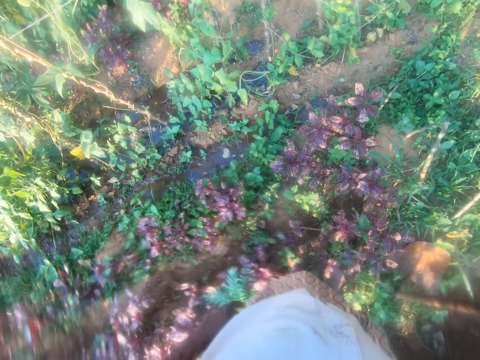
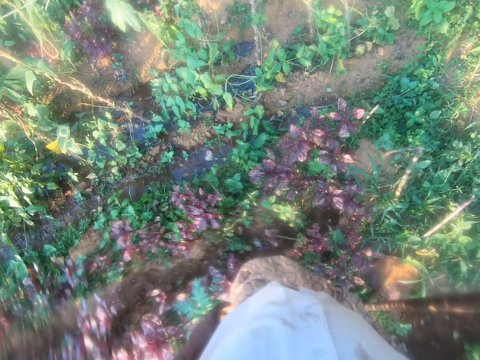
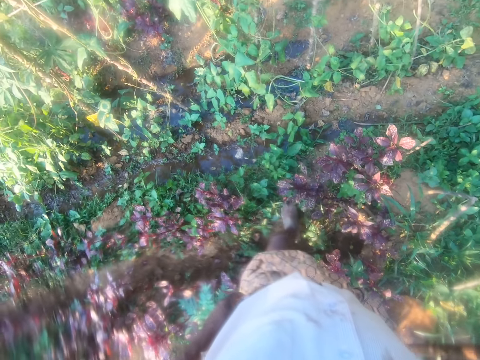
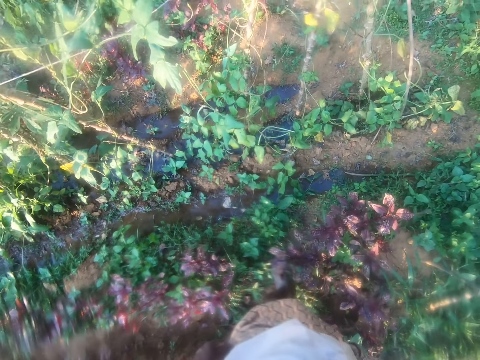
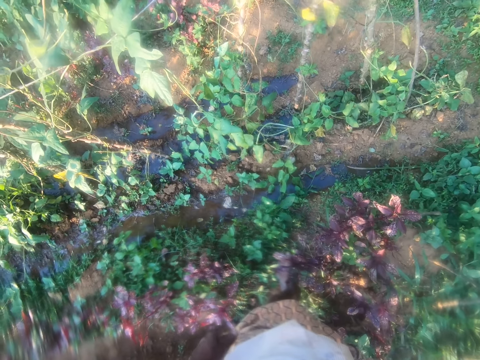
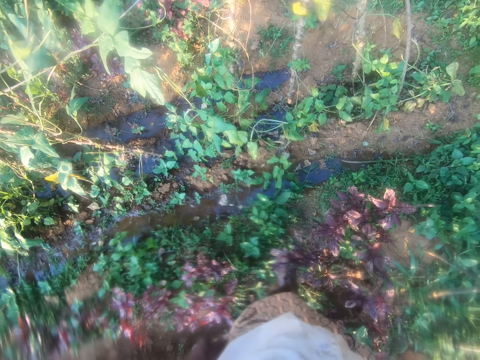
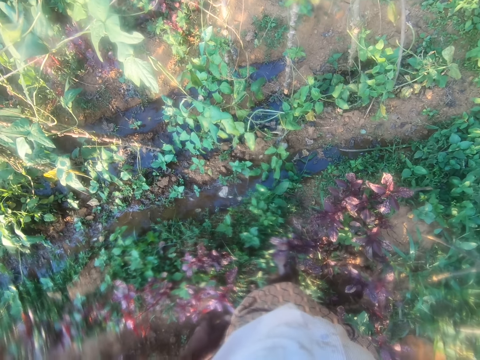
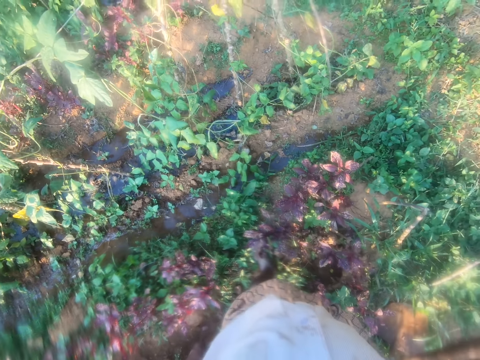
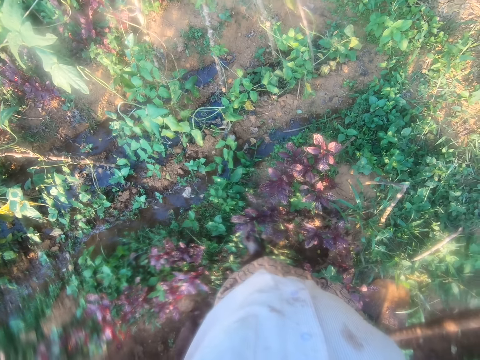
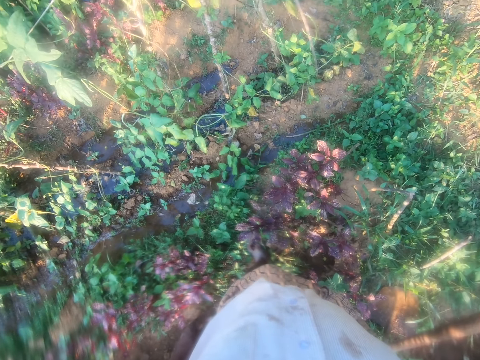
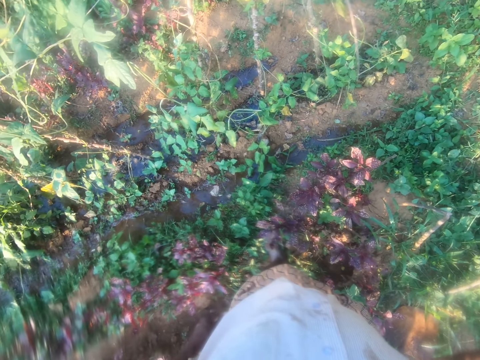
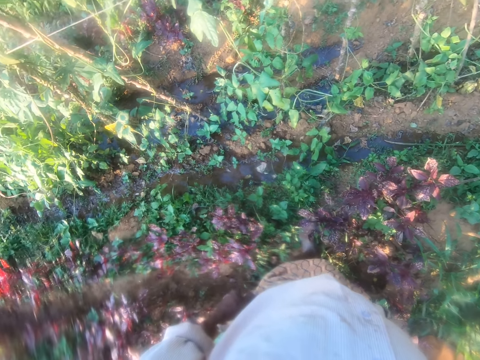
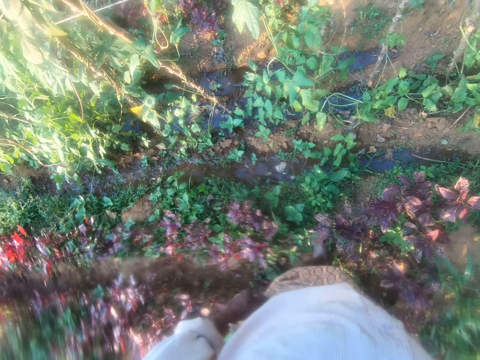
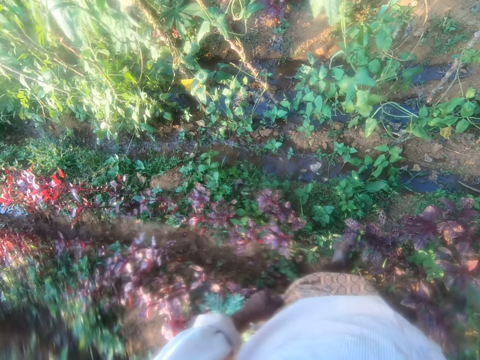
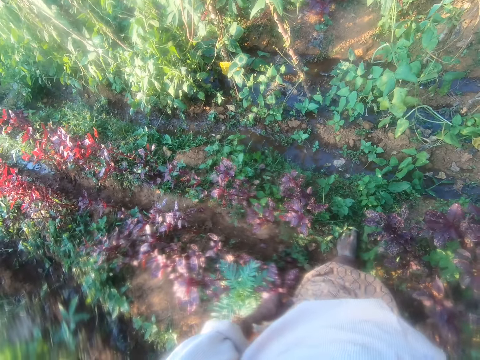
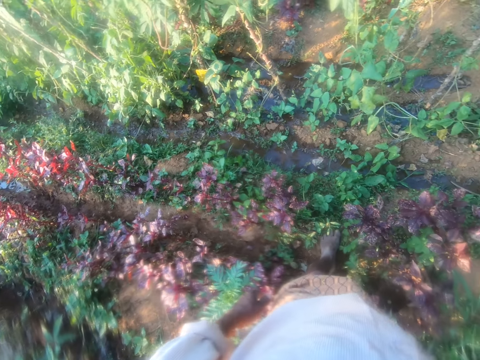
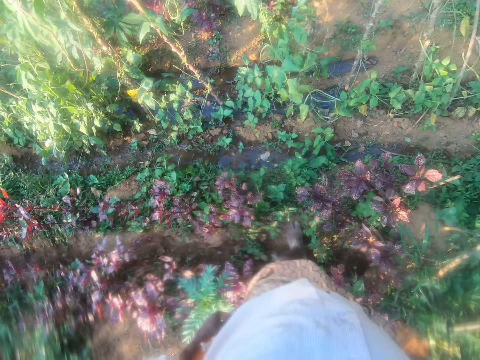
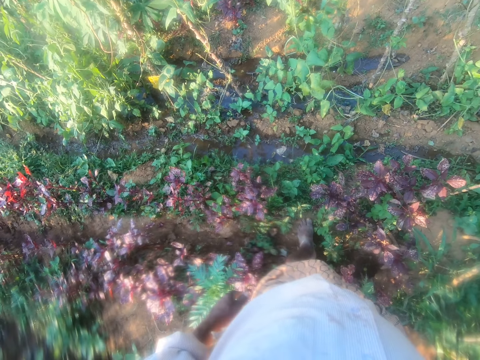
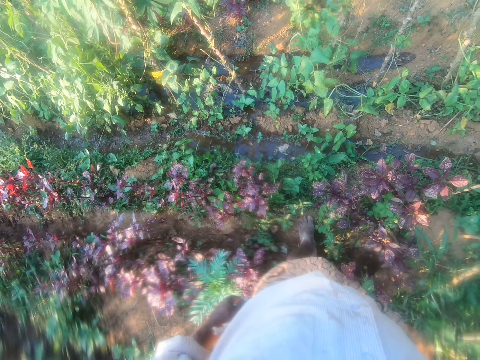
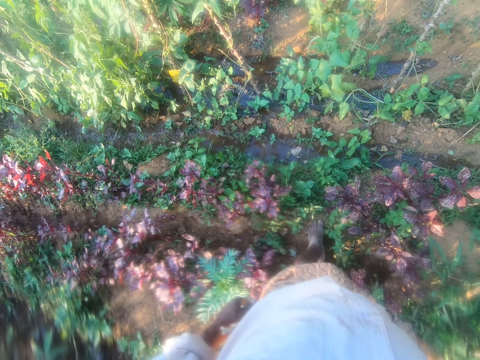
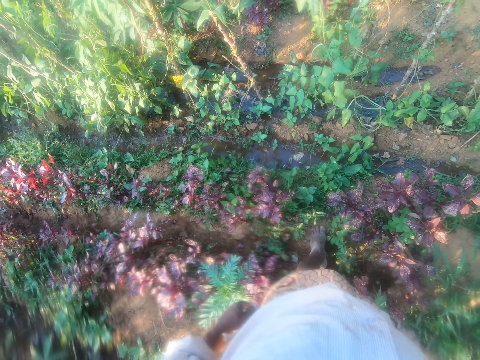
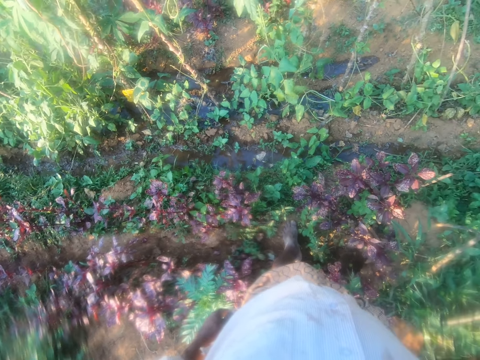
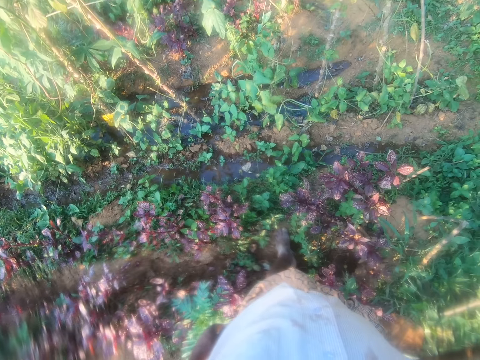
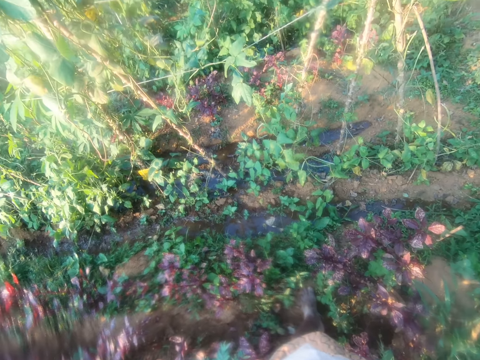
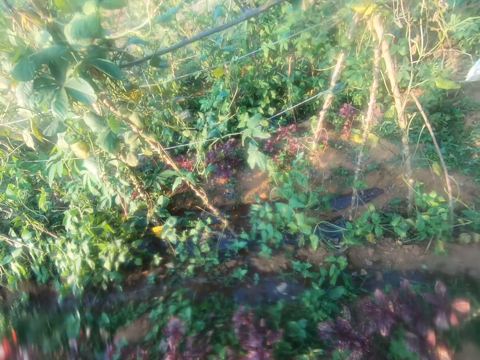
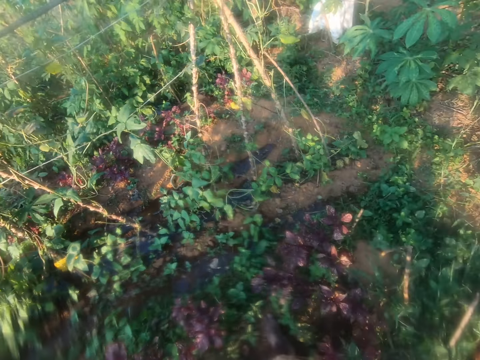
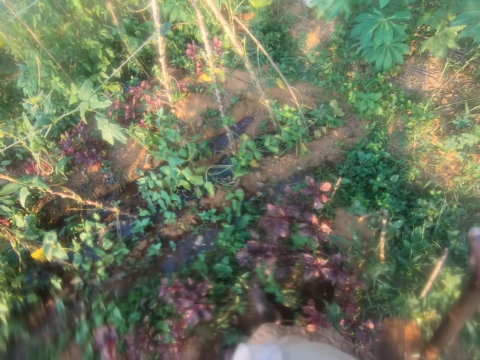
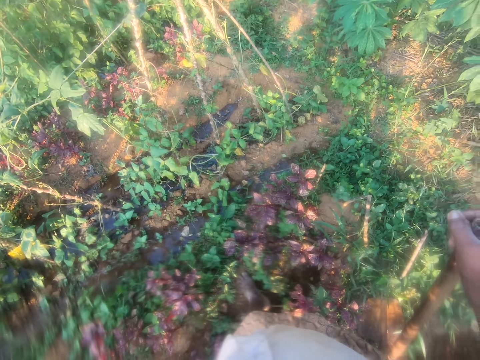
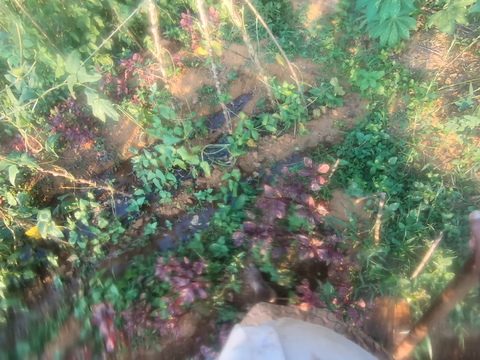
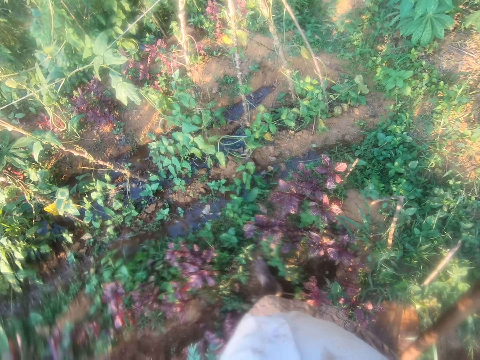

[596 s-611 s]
The camera wearer stares around the farm.

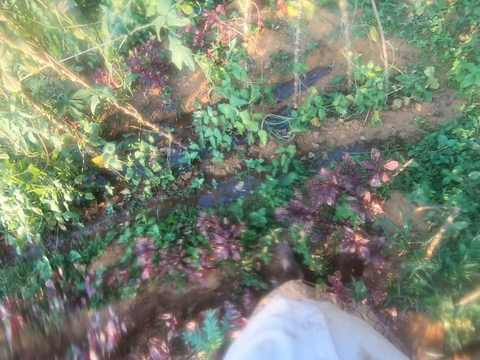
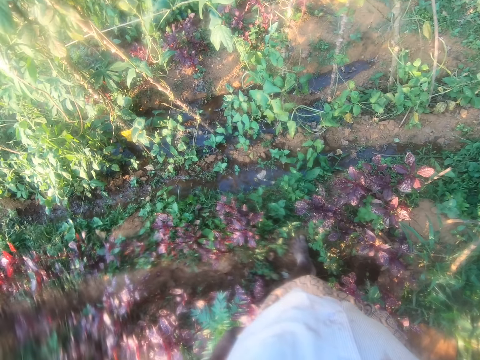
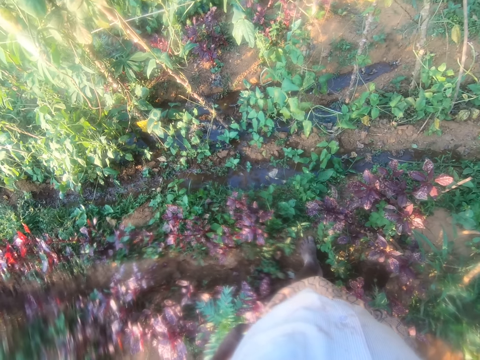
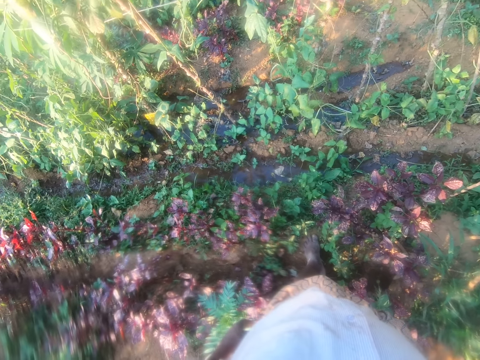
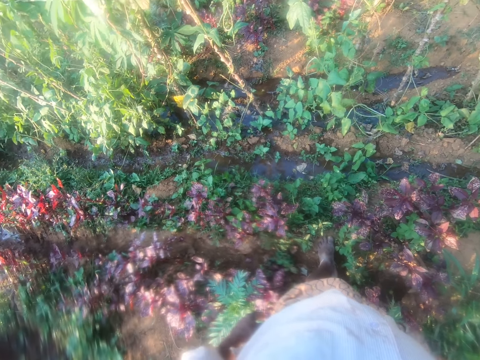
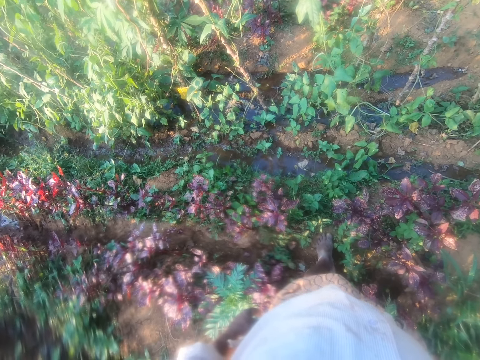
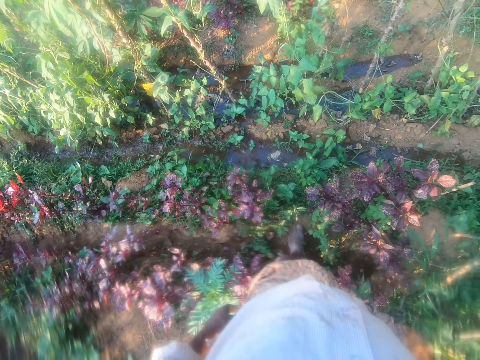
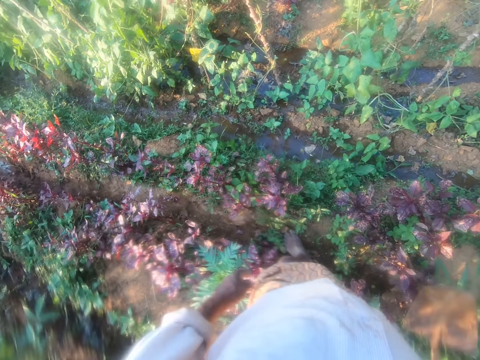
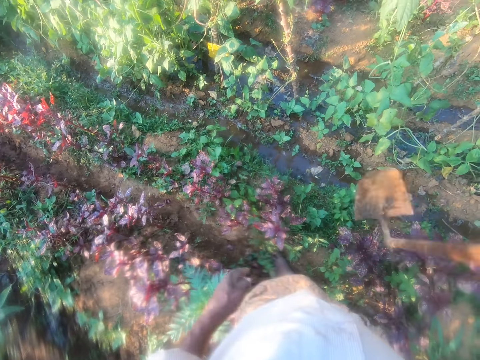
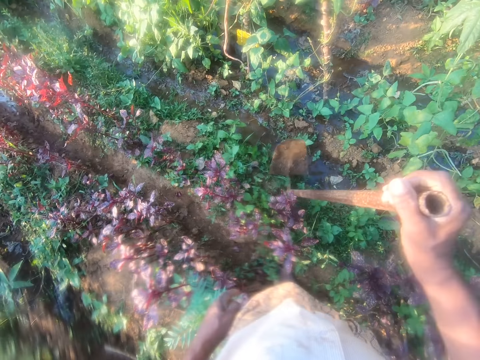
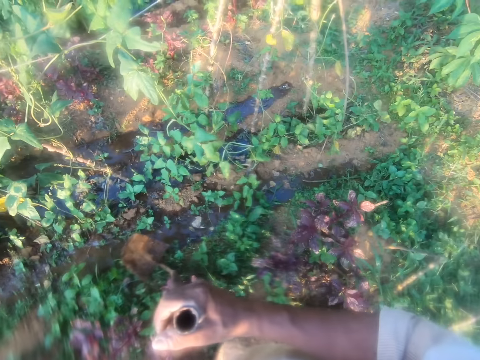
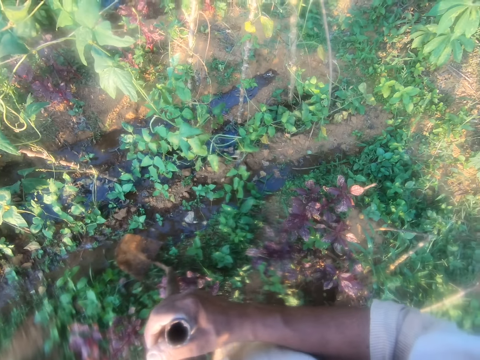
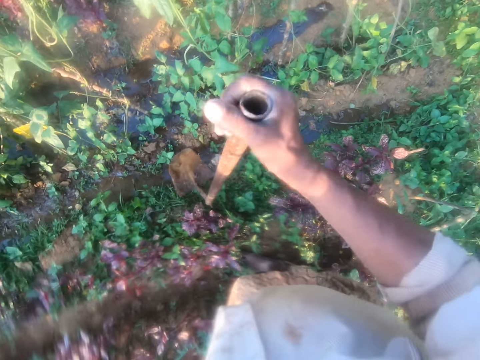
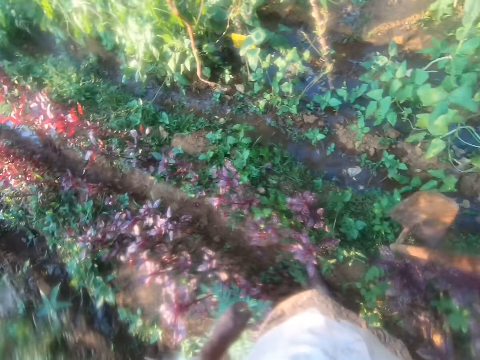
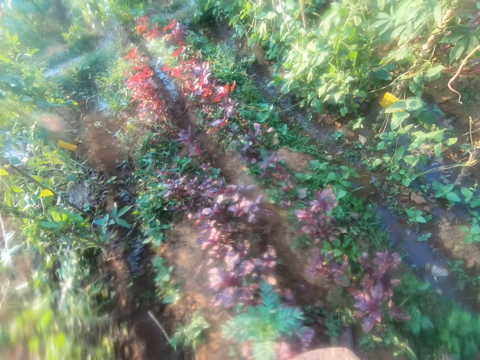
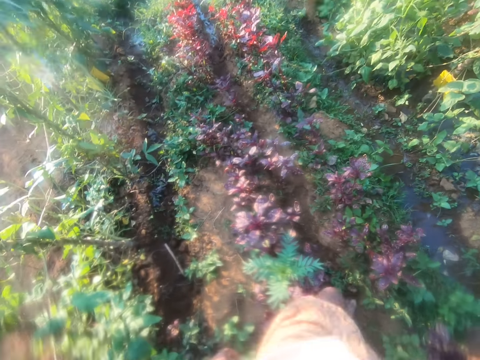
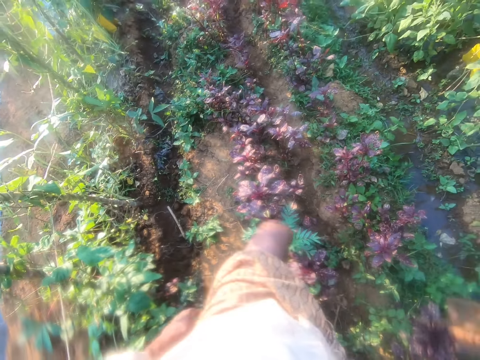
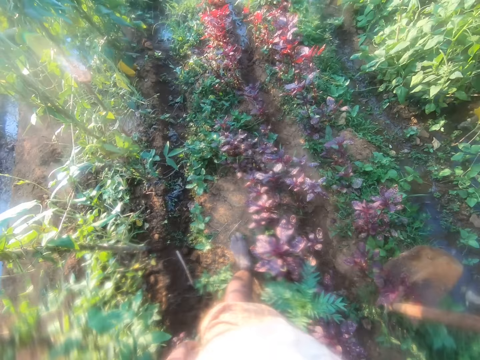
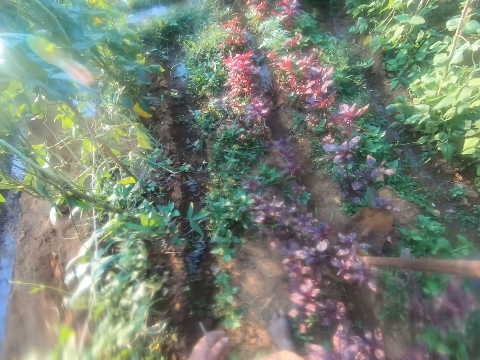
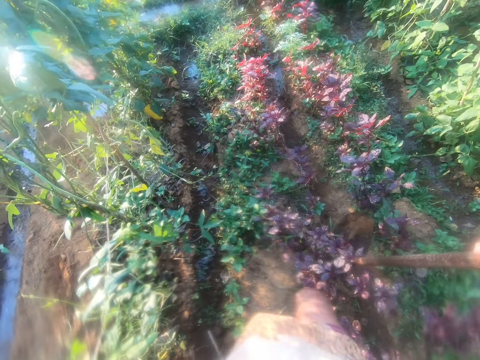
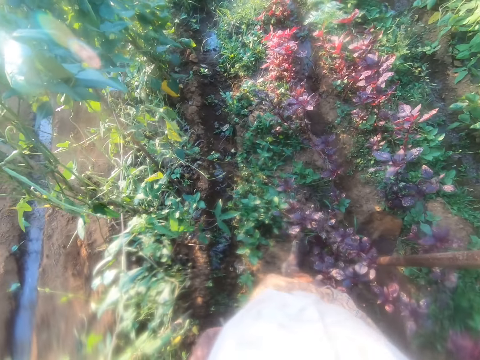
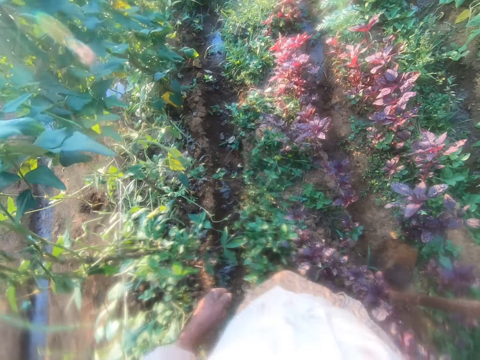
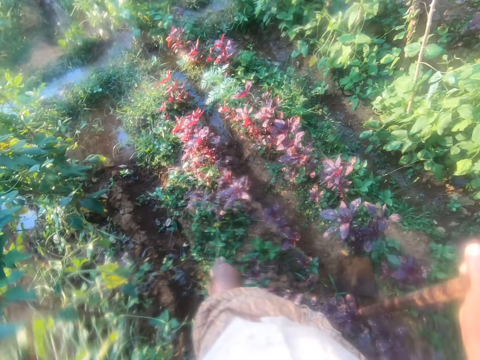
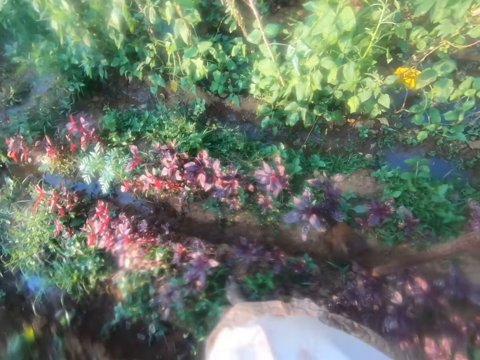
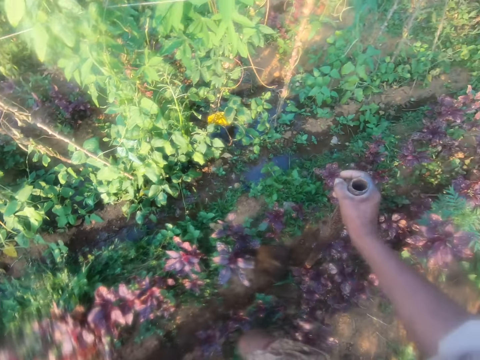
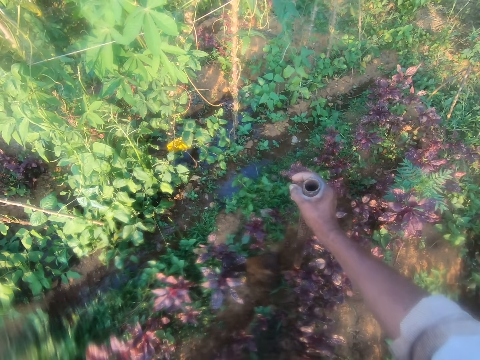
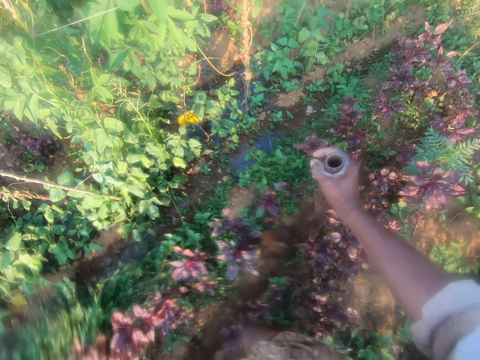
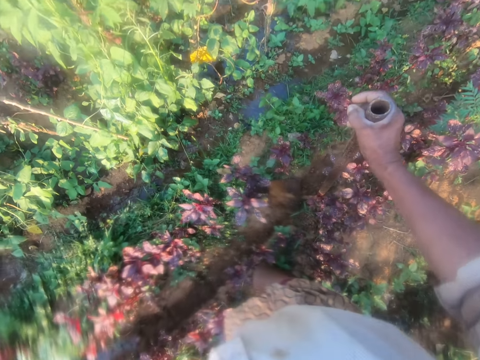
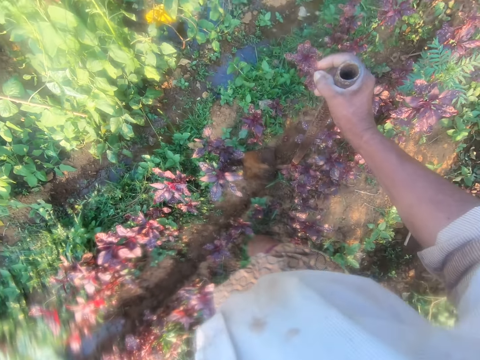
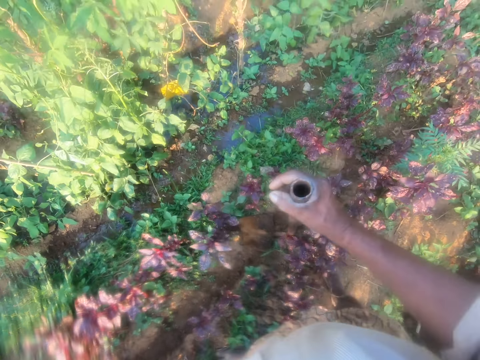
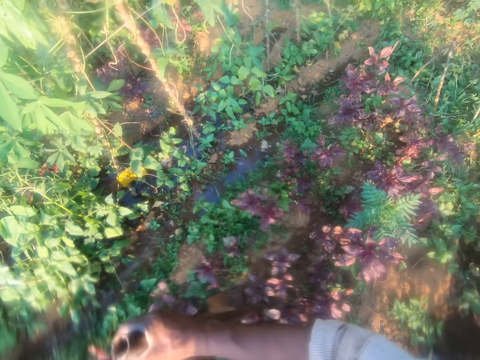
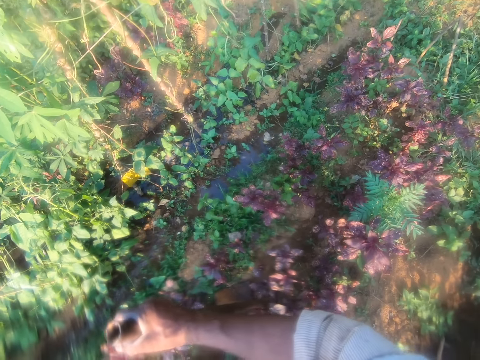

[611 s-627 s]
The camera wearer moves the hoe on the ground. They walk around the farm and stare around the farm.
